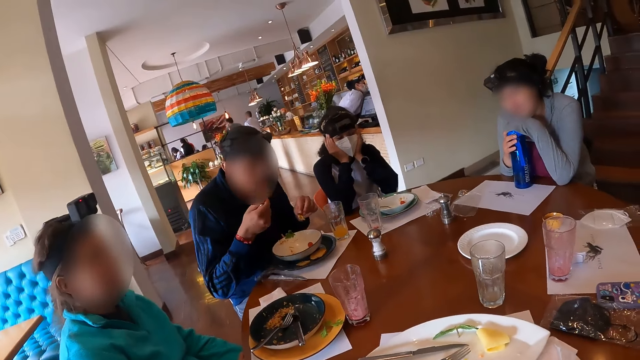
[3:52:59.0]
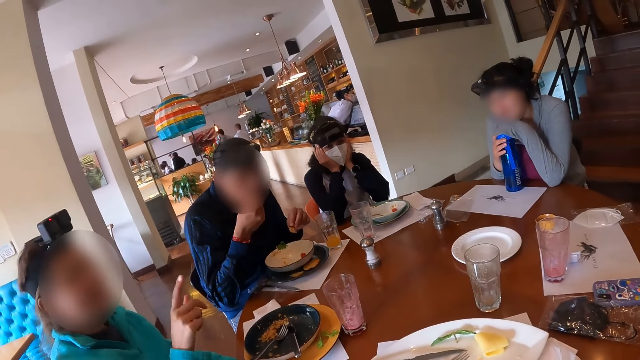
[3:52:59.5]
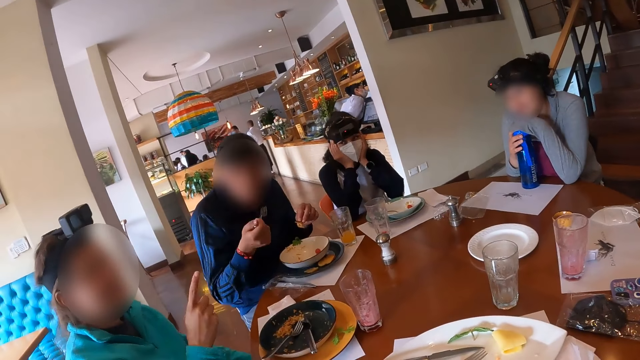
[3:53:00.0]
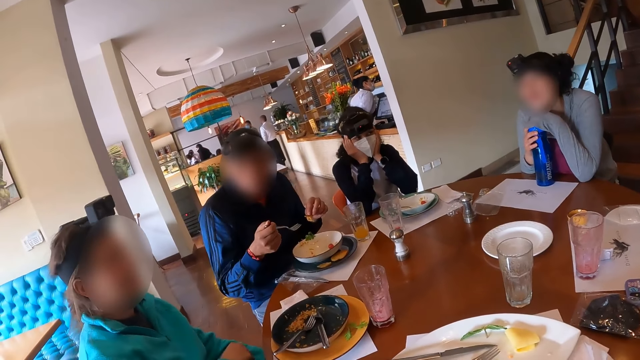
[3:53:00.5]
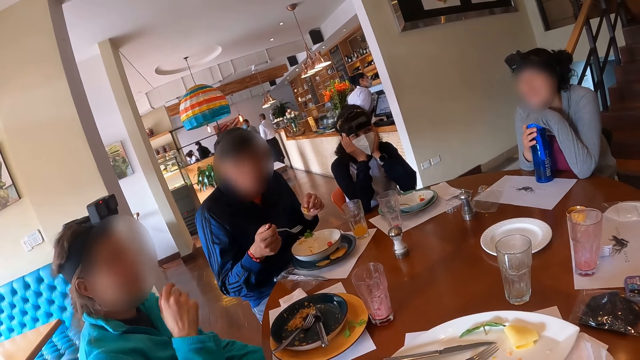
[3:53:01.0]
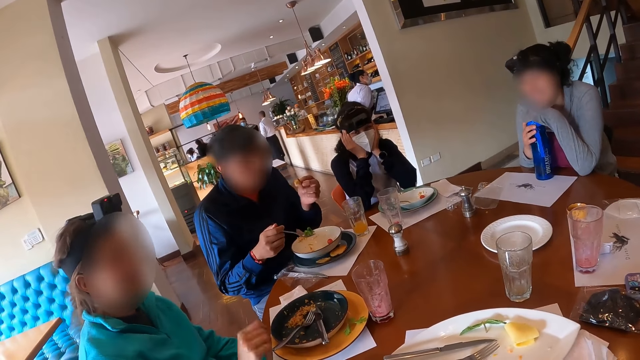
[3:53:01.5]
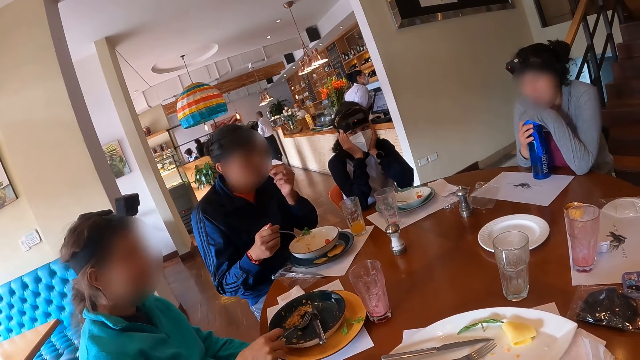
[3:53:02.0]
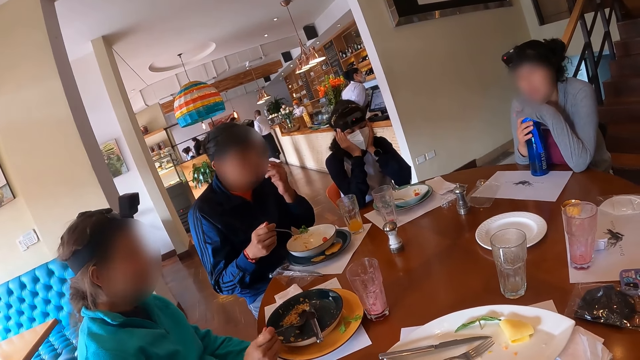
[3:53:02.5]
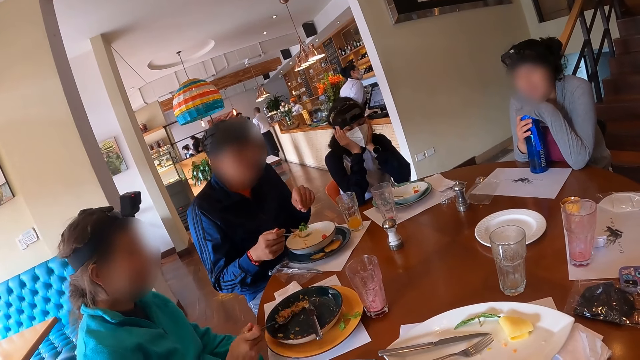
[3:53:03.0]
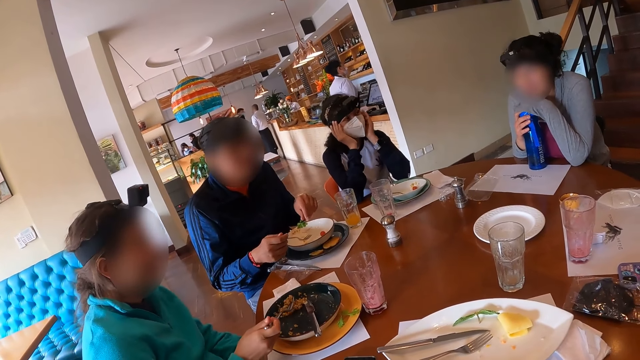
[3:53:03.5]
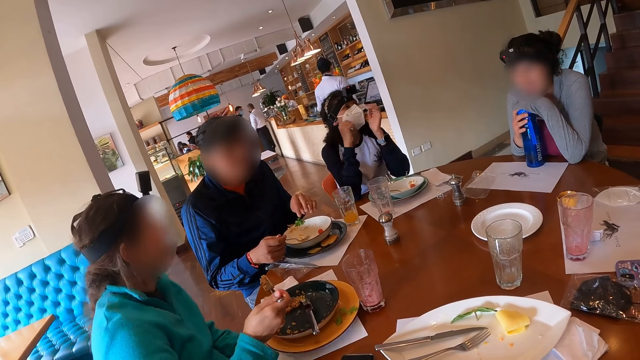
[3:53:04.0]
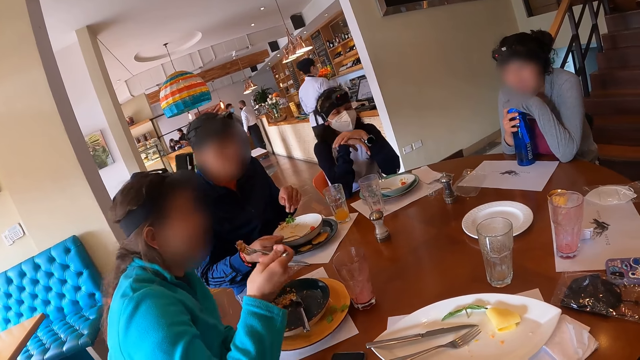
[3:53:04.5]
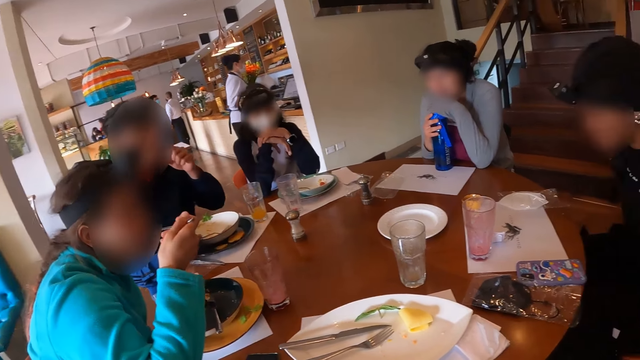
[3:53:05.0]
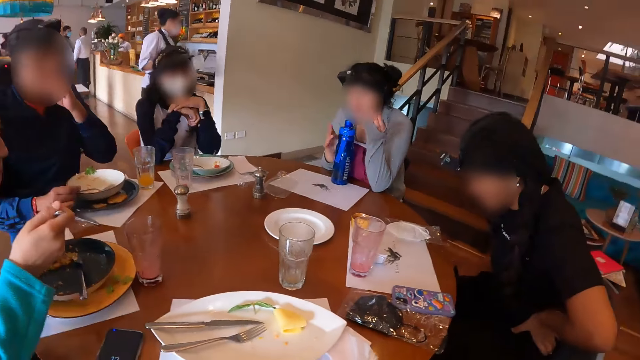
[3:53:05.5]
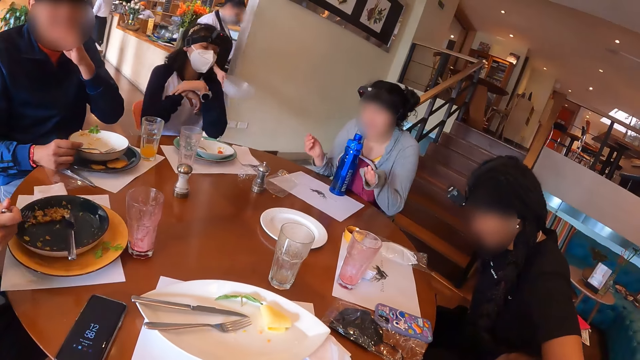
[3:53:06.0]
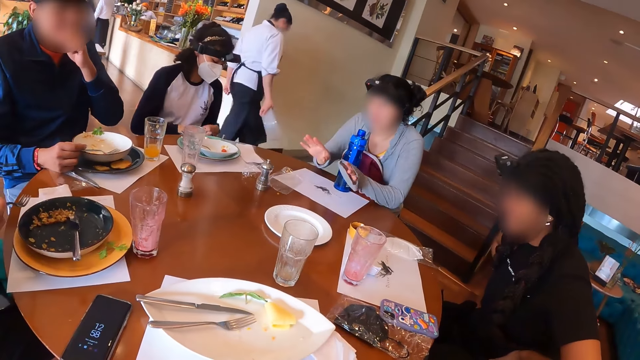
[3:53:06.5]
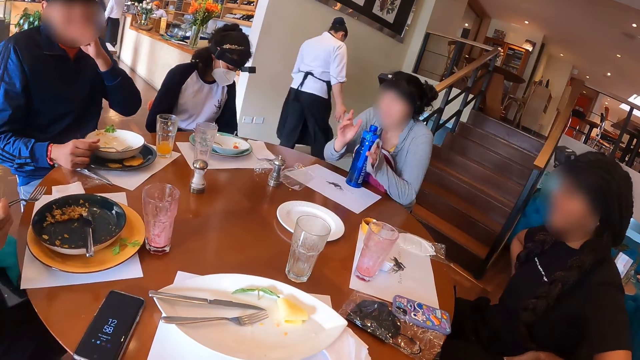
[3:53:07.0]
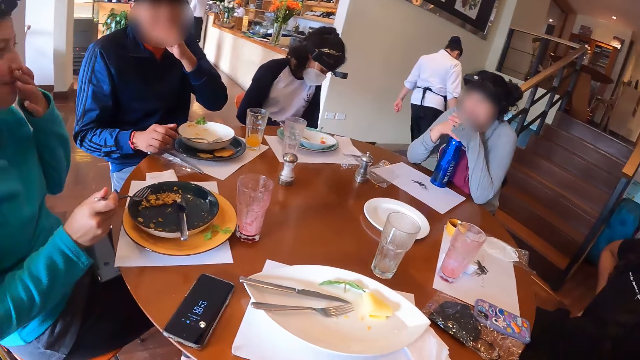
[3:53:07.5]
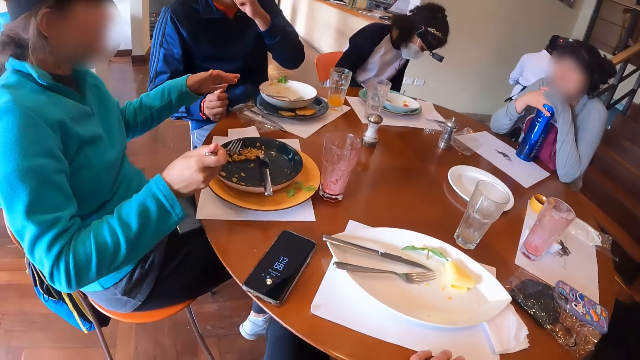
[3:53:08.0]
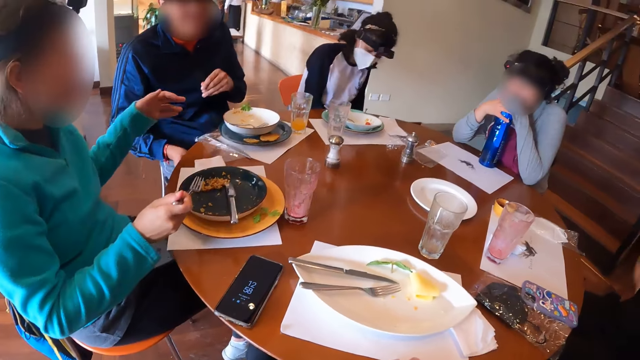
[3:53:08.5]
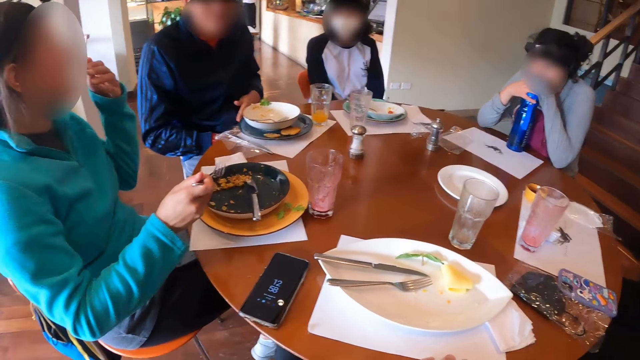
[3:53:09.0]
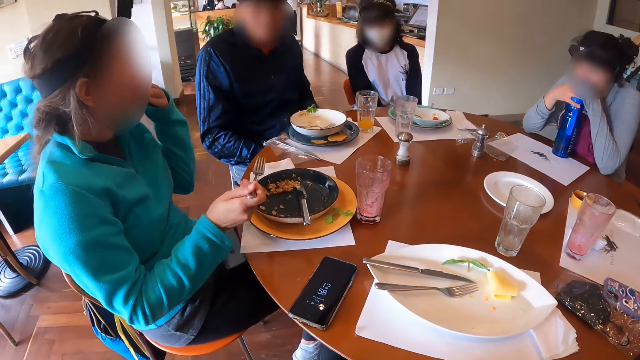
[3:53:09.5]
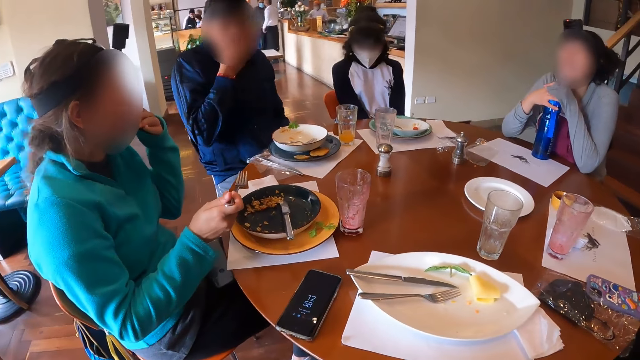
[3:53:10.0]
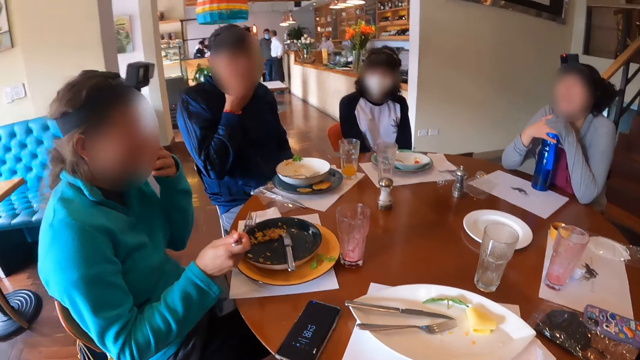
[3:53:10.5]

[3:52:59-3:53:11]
A man eats the machaca with the fork in his right hand. The man eats the taco in his left hand. A woman picks up the fork in the plate with her right hand. The woman picks up the machaca on the plate with the fork in her right hand. The woman eats the machaca with the fork in her right hand. The man drops the fork in the plate with his right hand. Another woman holds the water bottle on the table with her hands.

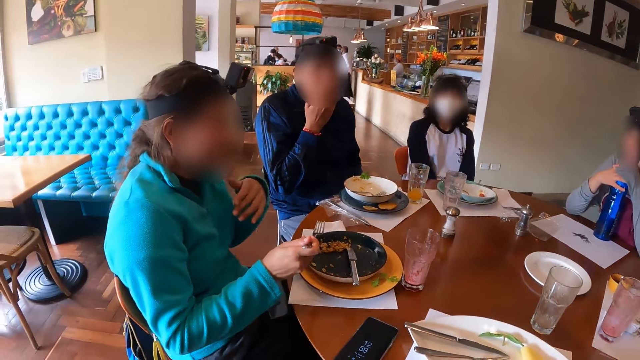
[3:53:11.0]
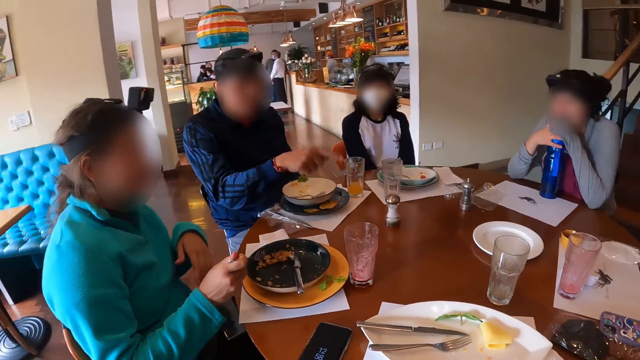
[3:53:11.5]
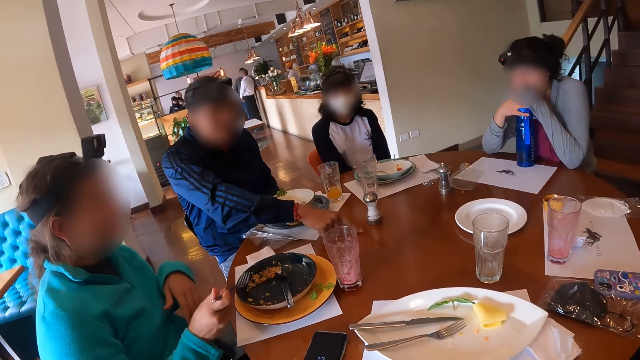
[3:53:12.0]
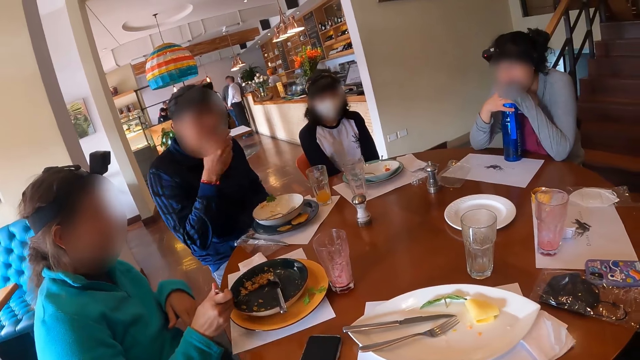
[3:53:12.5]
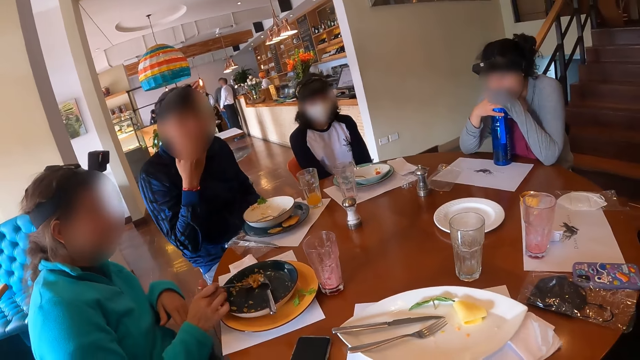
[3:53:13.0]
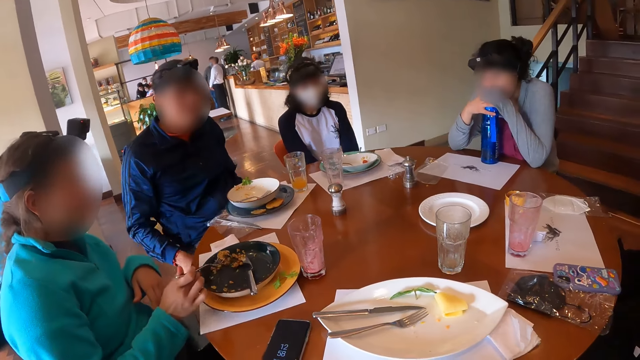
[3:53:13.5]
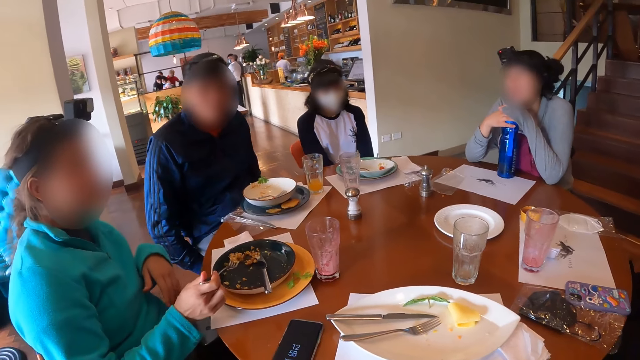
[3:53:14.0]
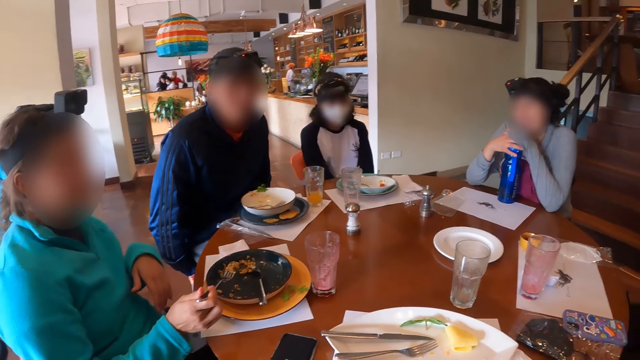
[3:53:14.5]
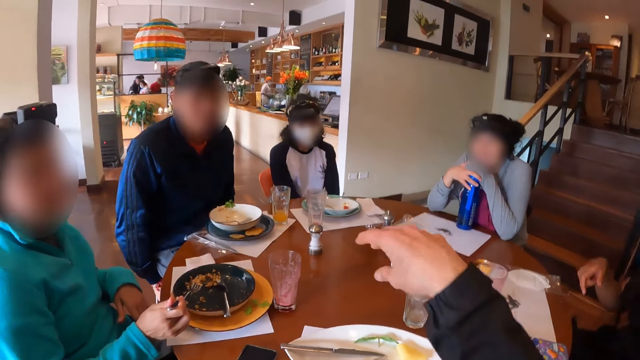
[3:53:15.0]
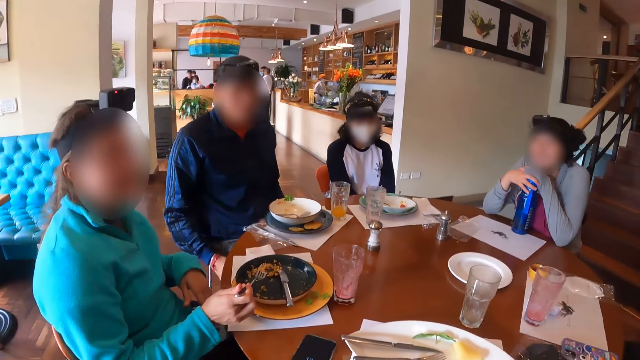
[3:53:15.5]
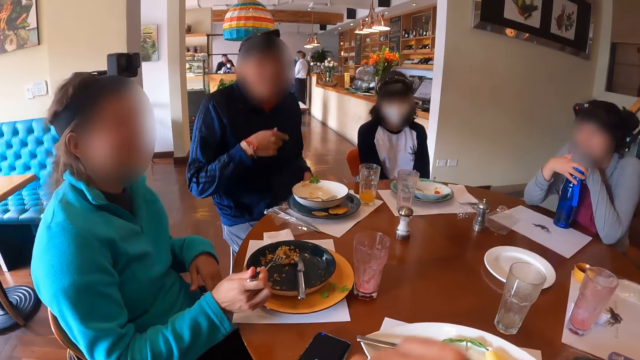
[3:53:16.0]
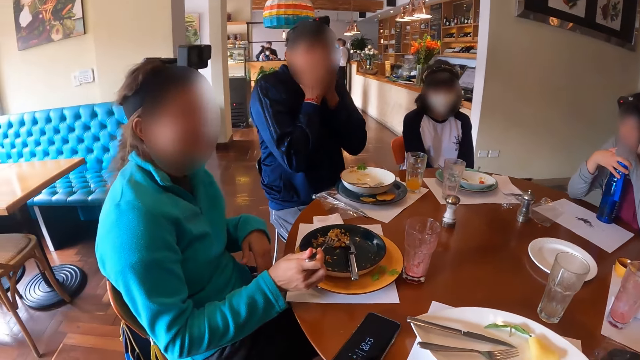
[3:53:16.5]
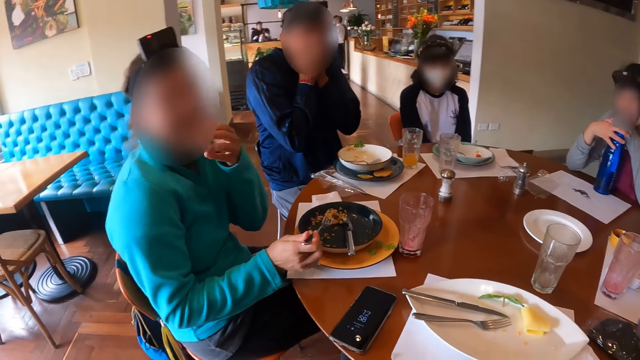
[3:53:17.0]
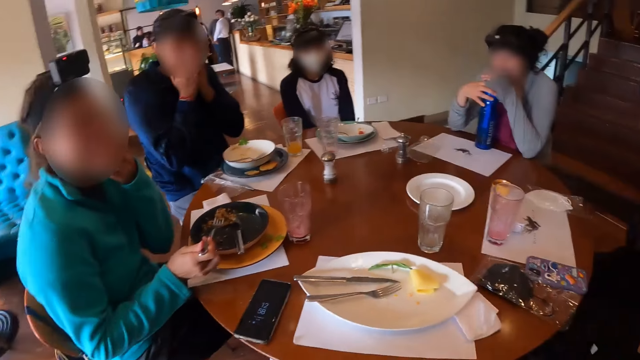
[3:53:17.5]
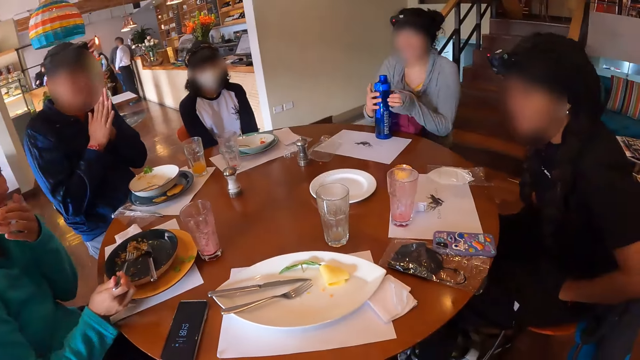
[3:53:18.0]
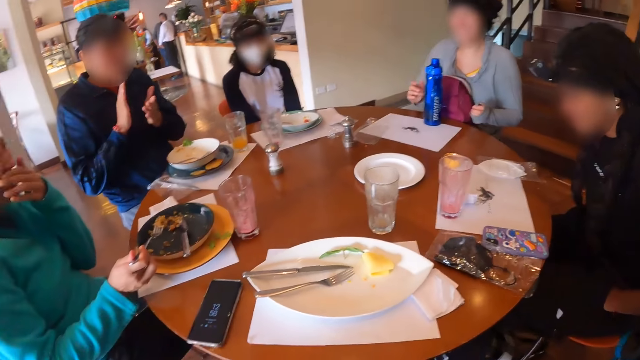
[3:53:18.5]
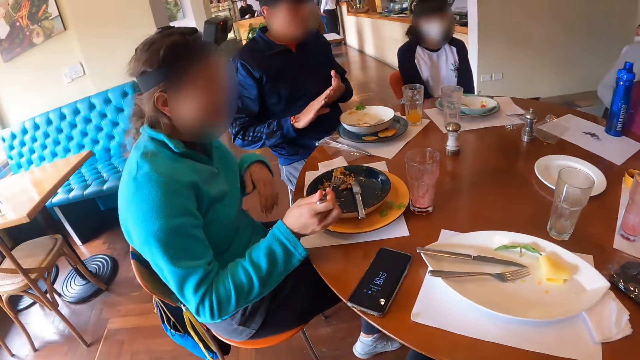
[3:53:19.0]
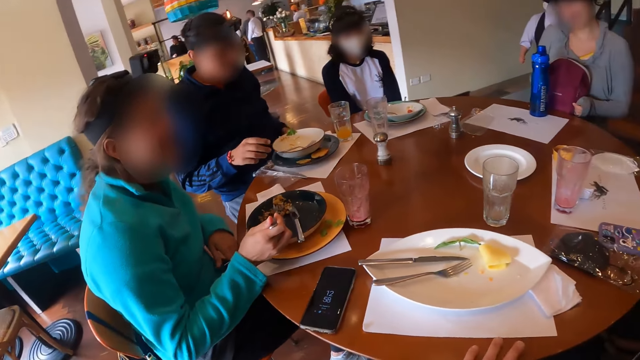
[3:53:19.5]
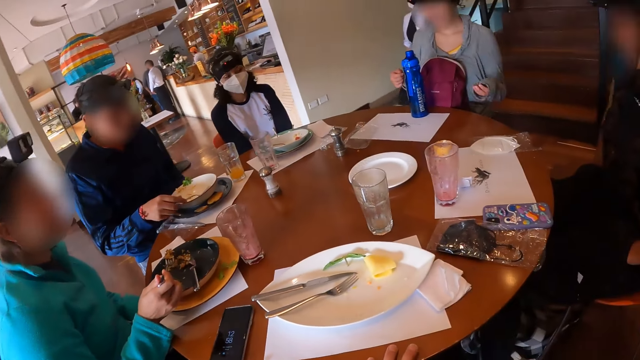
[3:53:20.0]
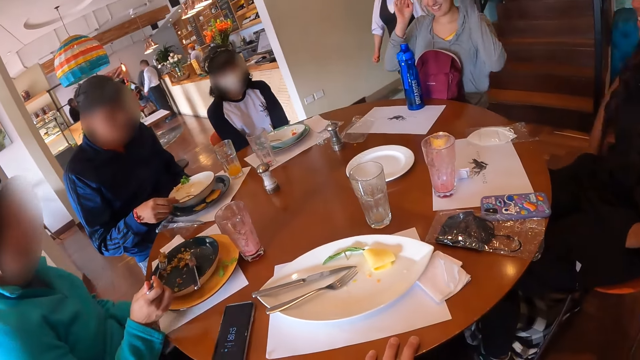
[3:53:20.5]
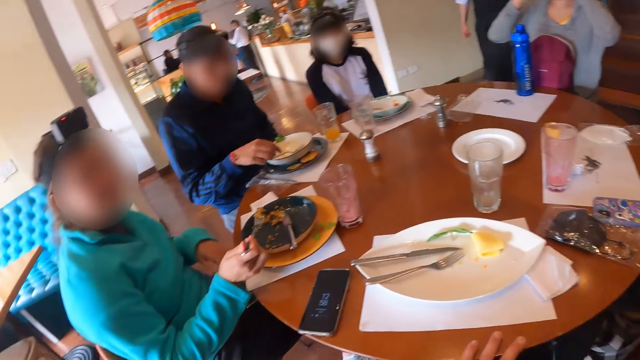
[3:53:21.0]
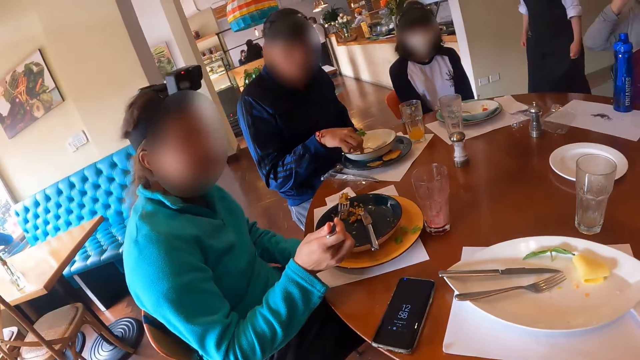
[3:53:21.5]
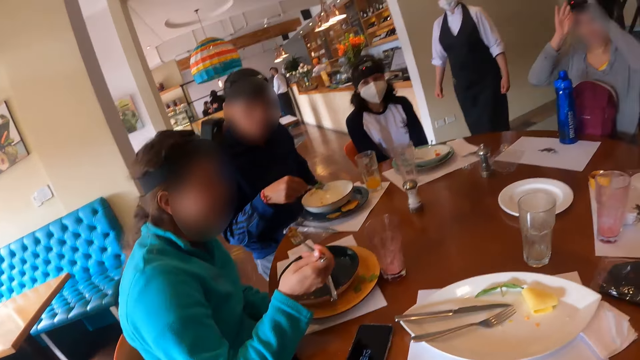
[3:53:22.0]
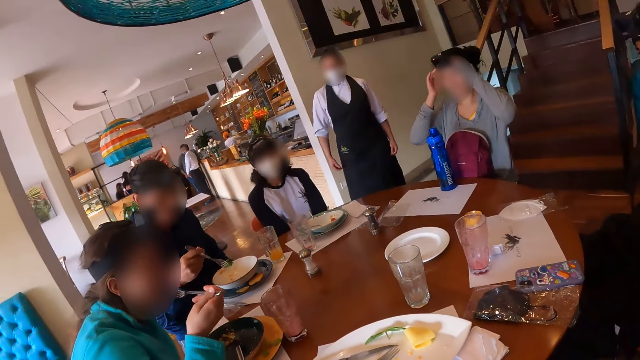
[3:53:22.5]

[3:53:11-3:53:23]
The woman picks the machaca on the plate with the fork in her right hand. The camera wearer interacts with a man. They look around. Another man picks the fork in the plate with his right hand. Another woman touches her face with her hands. The first woman eats the machaca with the fork in her right hand.
